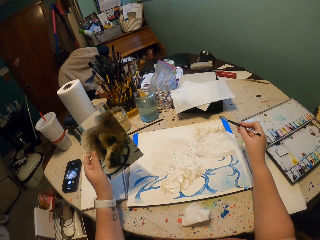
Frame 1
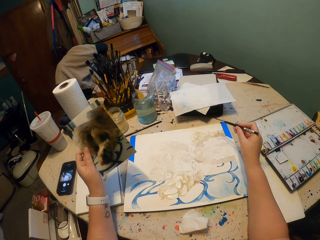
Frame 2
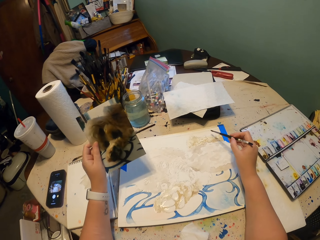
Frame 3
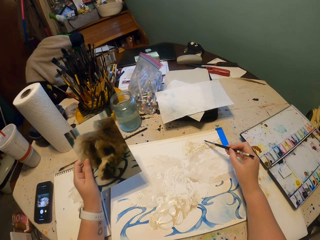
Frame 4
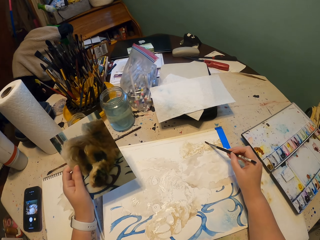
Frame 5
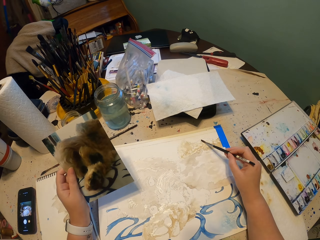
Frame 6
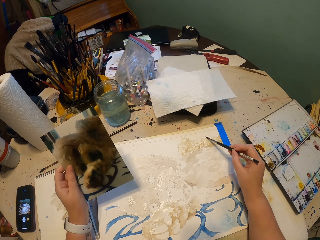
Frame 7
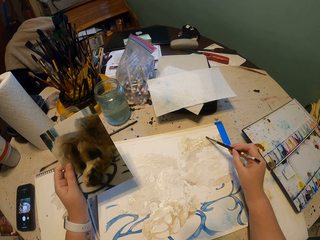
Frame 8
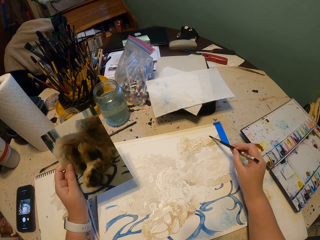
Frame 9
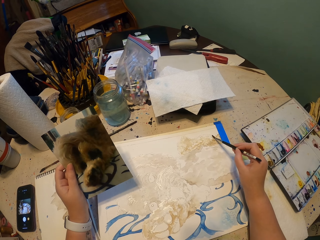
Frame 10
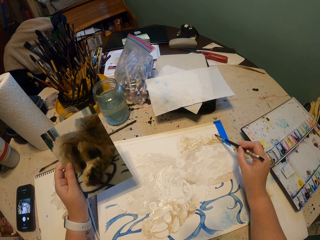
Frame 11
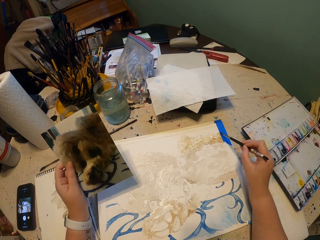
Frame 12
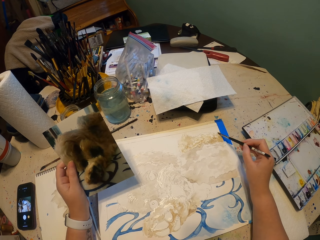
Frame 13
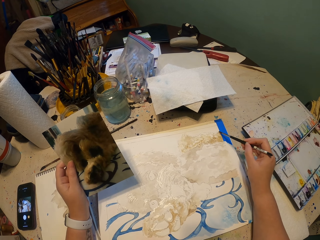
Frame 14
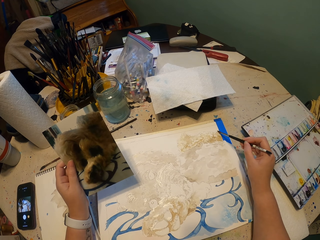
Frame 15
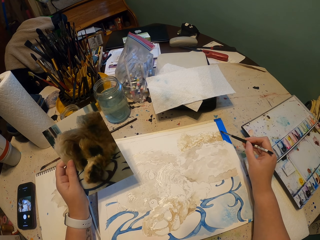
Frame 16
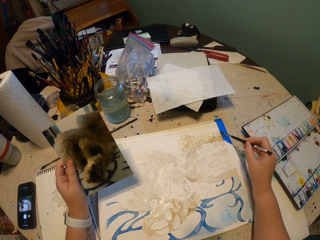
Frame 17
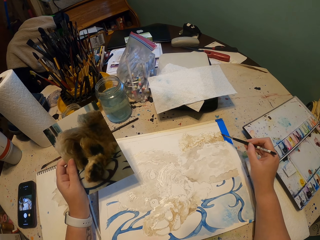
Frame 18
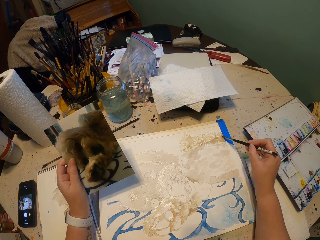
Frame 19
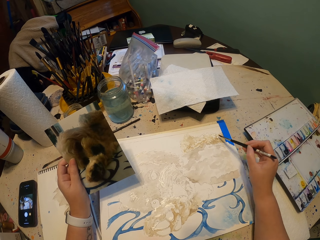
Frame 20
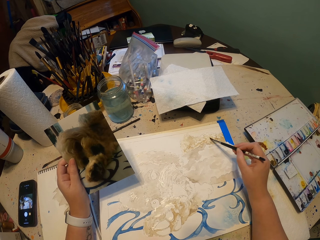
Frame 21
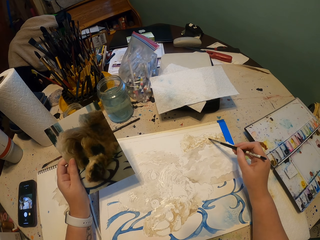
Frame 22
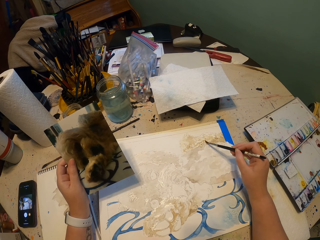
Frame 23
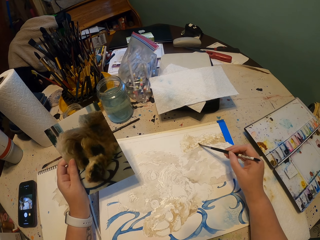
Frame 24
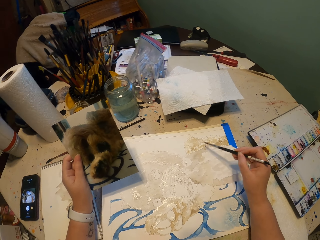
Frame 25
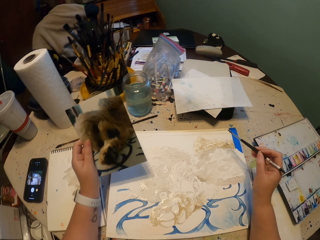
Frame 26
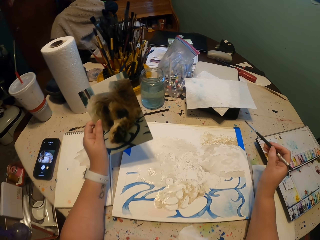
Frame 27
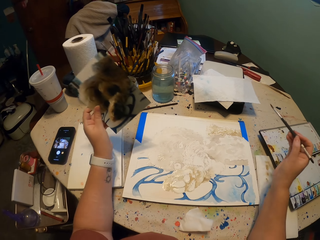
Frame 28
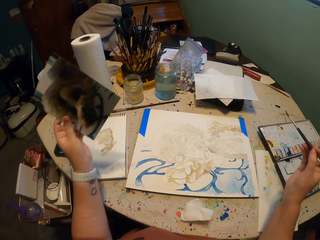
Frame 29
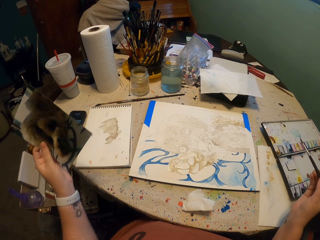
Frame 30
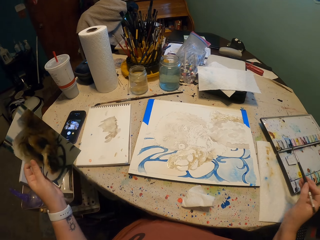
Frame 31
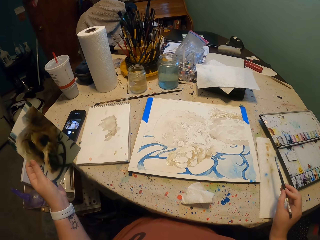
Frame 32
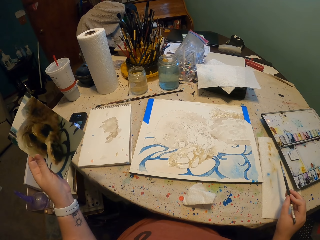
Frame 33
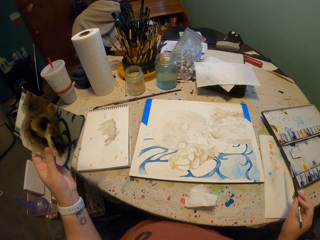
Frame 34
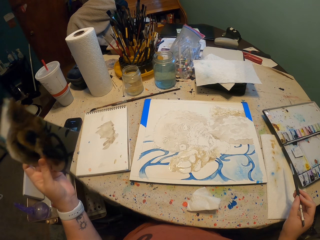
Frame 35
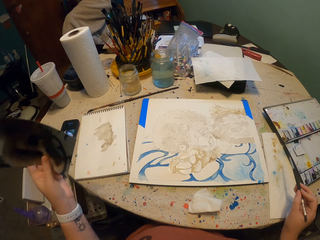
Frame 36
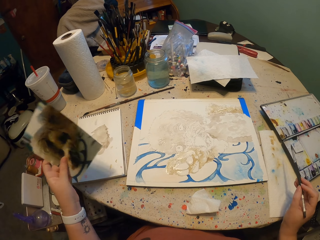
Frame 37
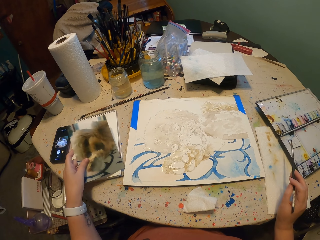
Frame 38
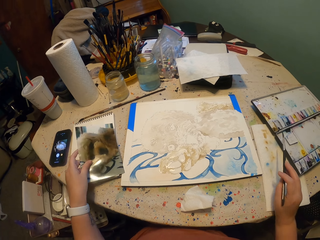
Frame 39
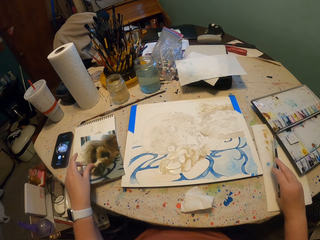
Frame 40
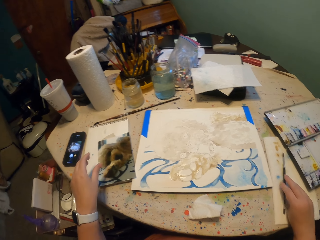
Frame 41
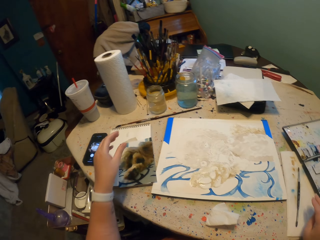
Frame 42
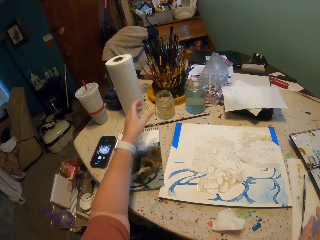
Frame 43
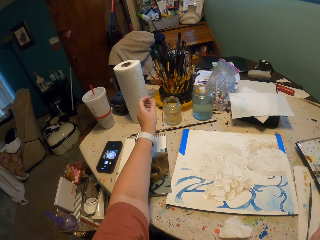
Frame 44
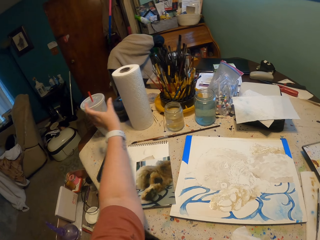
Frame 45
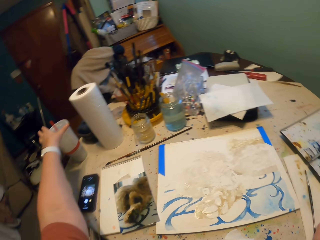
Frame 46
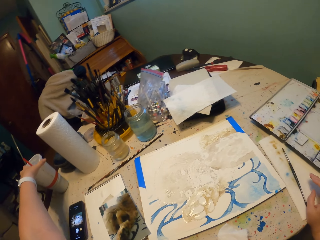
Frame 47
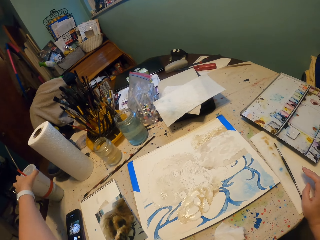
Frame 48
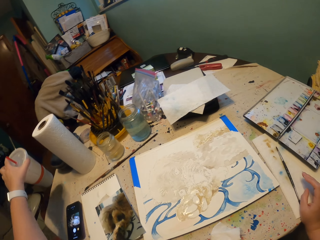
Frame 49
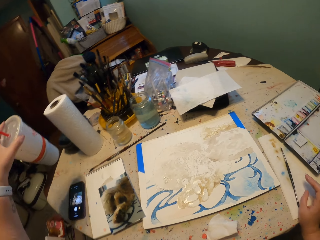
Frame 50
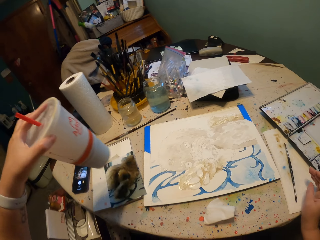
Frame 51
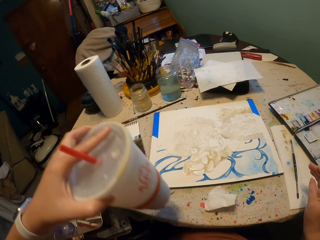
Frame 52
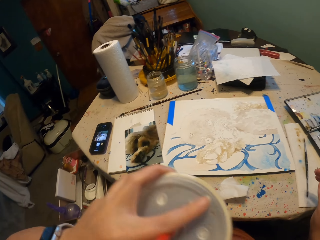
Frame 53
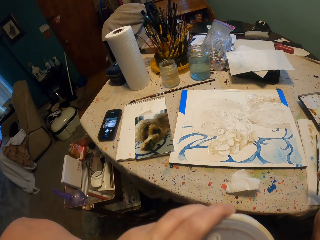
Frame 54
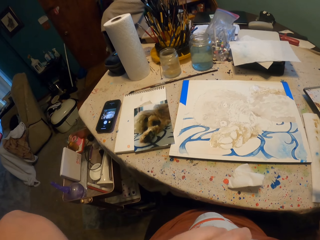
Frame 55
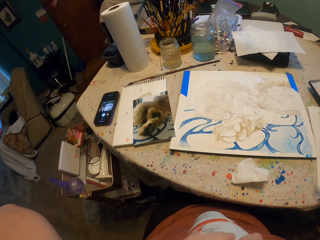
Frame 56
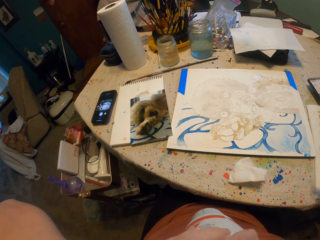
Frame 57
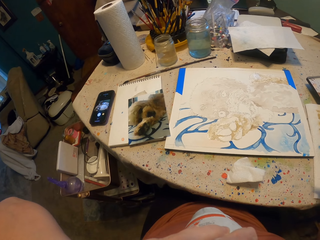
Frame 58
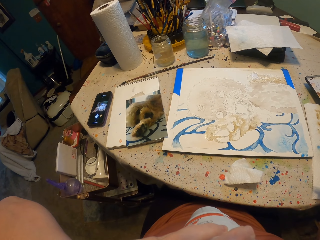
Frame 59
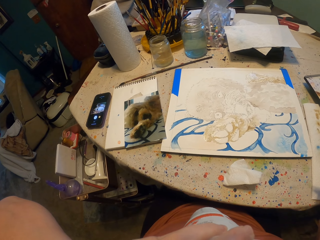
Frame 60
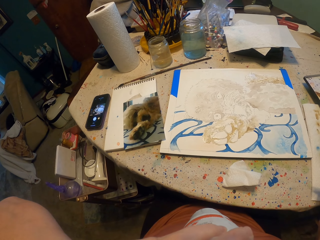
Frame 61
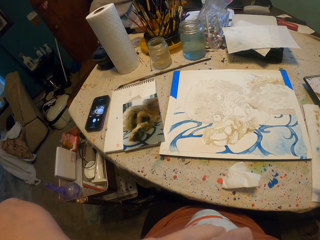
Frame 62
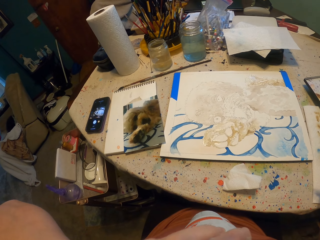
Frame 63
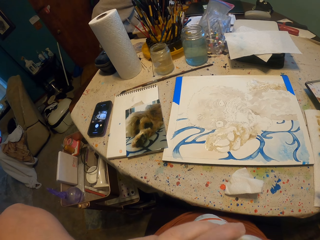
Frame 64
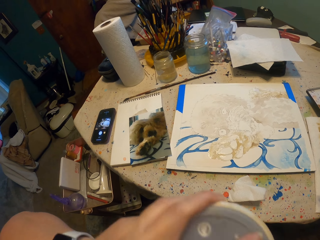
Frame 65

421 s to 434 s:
The camera wearer lifts the brush. They paint a painting. They lift the brush. They put a photo on the table. They pick up a tumbler from the table. They drink from the tumbler.

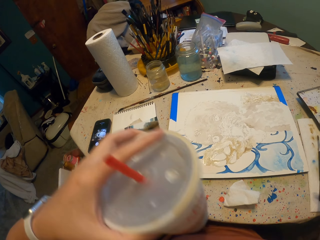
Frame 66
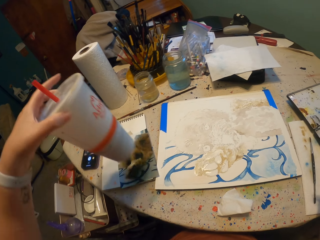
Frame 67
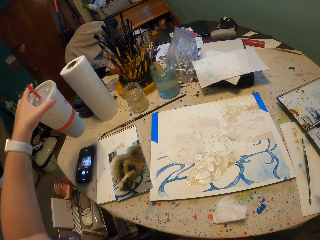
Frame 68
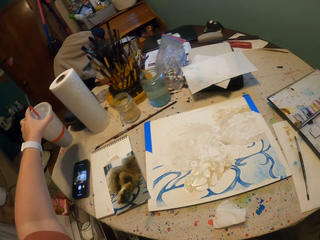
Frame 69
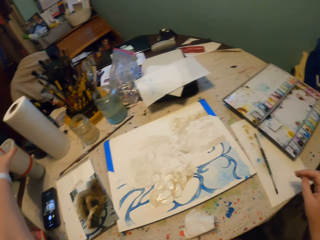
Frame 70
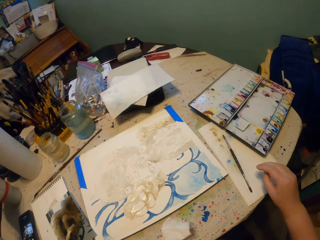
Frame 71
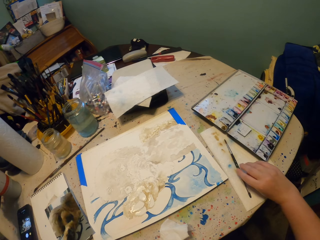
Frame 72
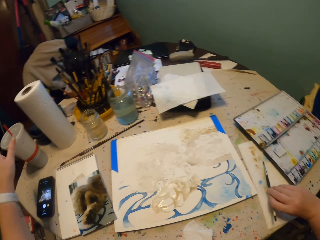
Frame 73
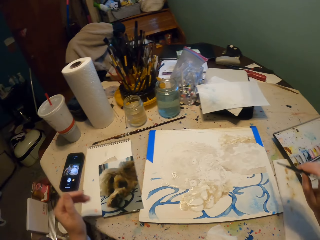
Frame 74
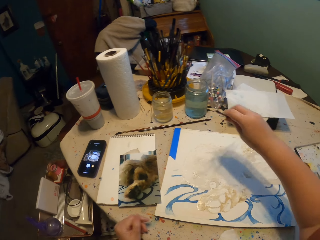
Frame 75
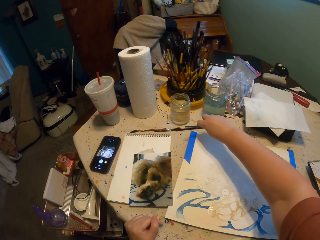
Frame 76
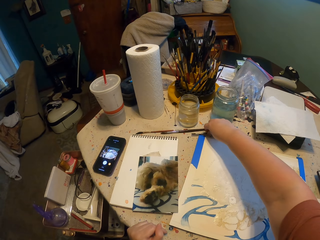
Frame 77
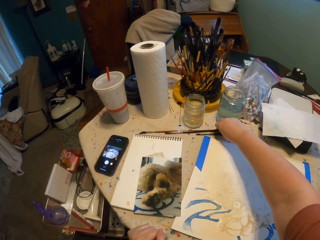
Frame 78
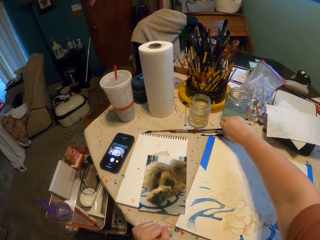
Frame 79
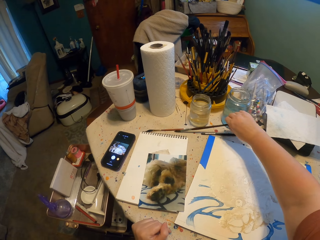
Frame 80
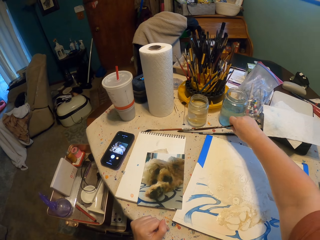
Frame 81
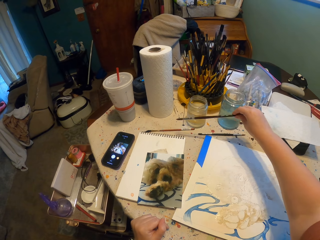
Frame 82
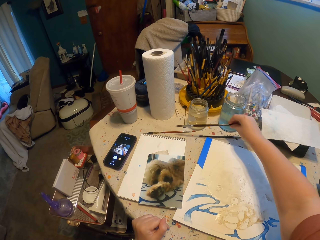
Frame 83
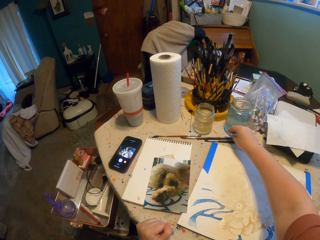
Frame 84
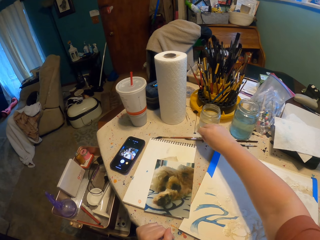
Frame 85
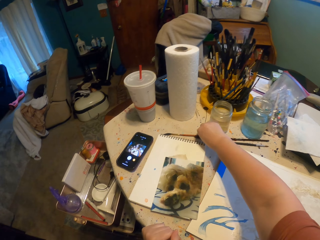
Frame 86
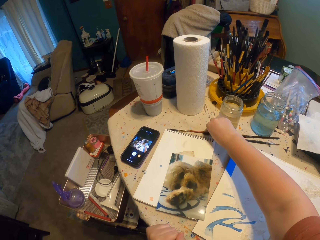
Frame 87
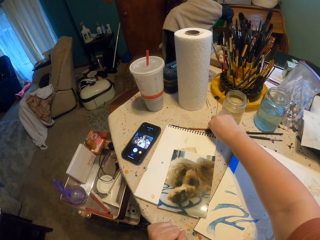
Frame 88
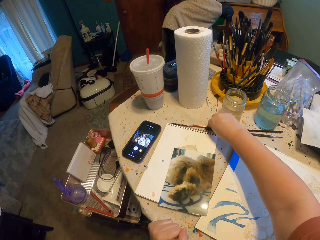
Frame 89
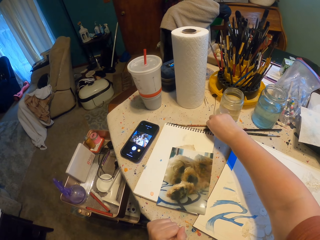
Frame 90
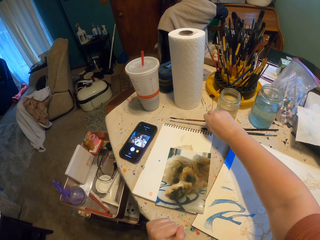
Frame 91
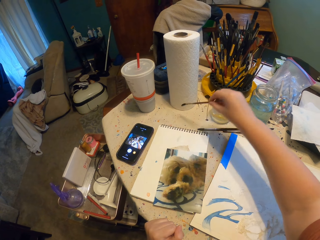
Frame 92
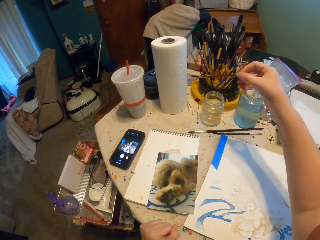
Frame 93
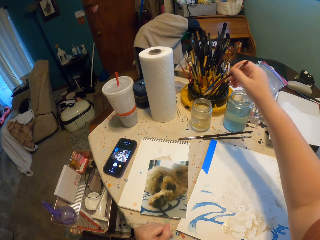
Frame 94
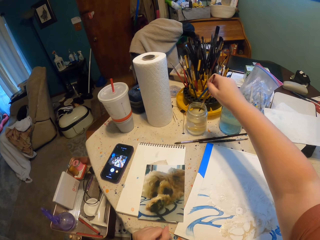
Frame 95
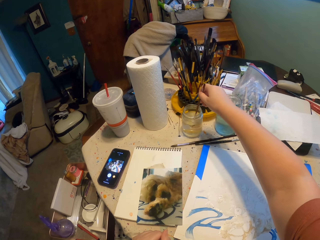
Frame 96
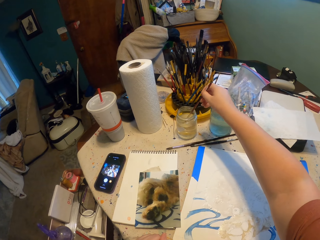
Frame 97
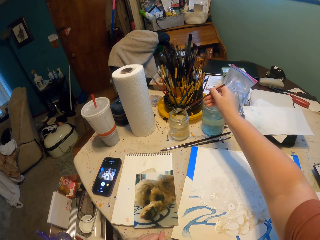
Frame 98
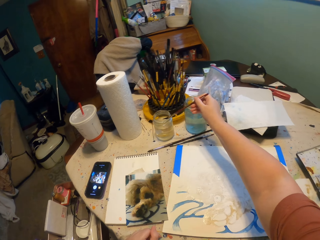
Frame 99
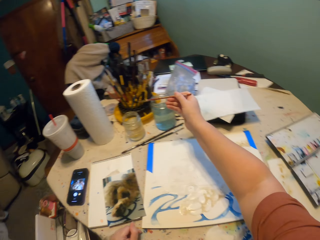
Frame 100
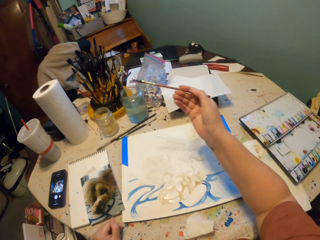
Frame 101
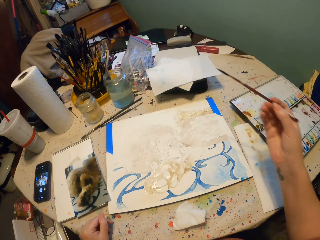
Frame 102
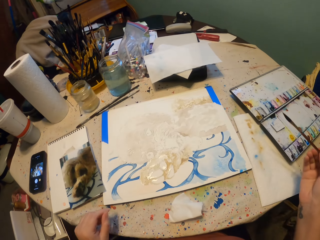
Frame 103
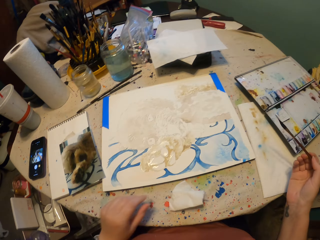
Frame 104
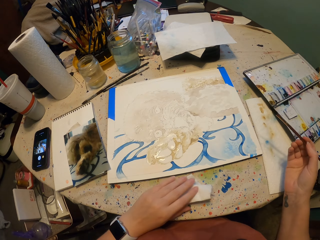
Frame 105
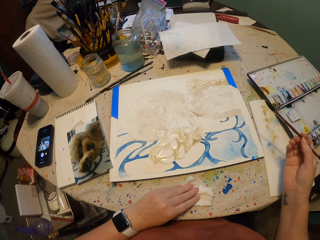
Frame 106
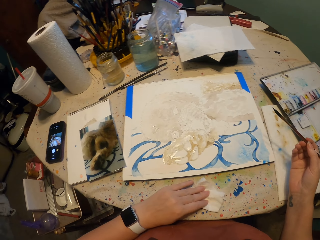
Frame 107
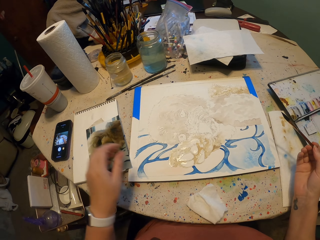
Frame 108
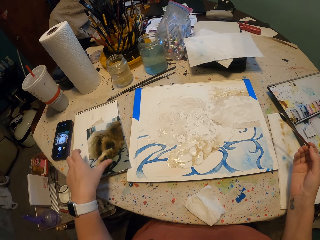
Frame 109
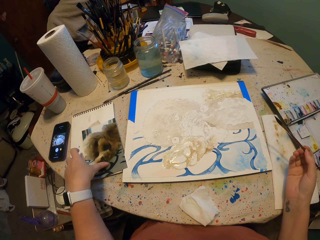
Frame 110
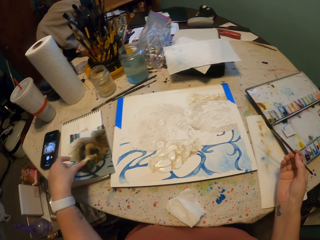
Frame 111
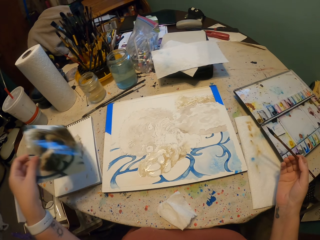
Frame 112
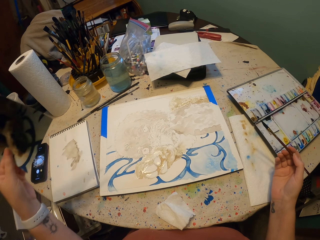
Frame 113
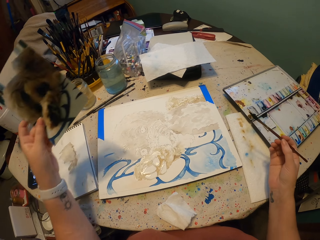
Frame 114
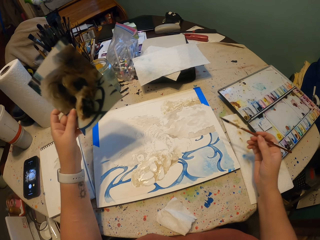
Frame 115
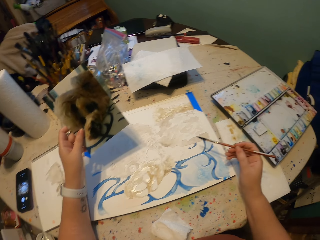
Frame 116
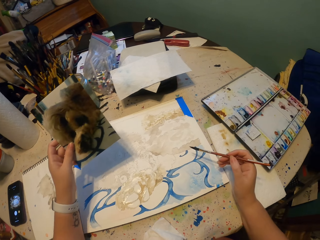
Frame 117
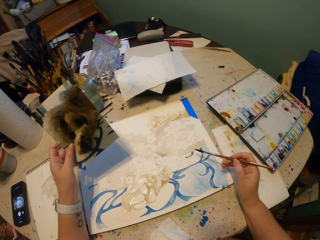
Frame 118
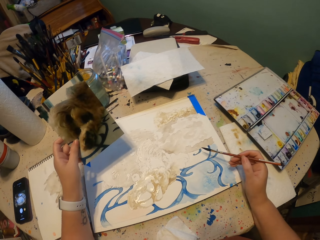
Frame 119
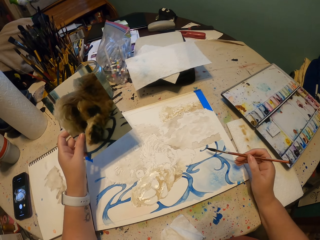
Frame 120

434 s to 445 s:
The camera wearer puts the tumbler on the table. They pick up a brush from the table. They put the brush on the table. They pick up the brush. They put the brush down. They pick up the brush from the table. They dip the brush in water. They move a tissue. They pick up a photo from the table.
